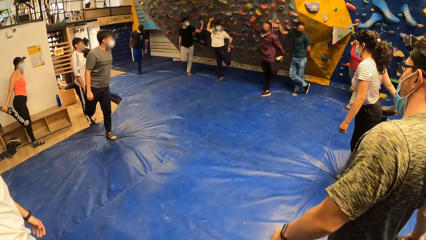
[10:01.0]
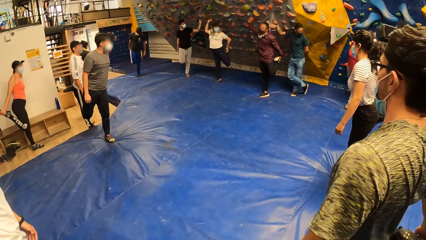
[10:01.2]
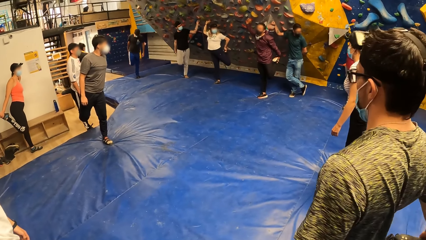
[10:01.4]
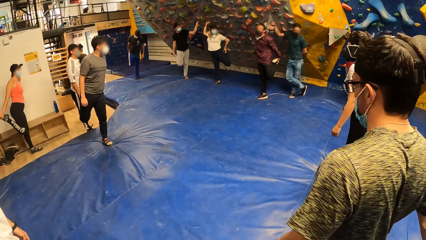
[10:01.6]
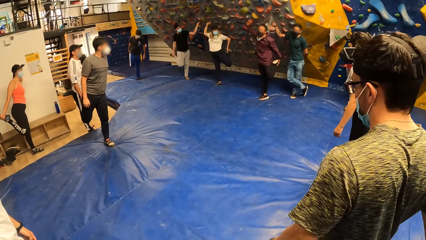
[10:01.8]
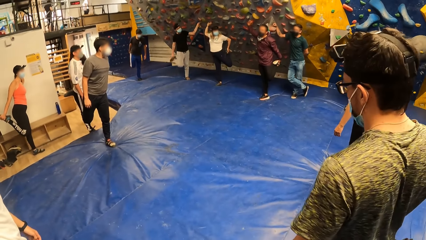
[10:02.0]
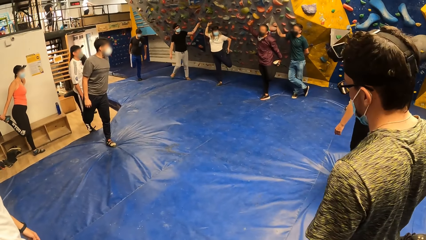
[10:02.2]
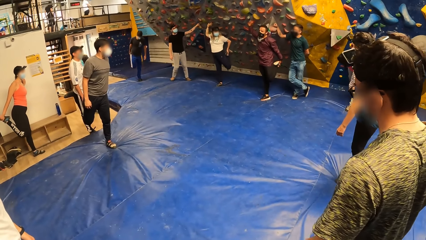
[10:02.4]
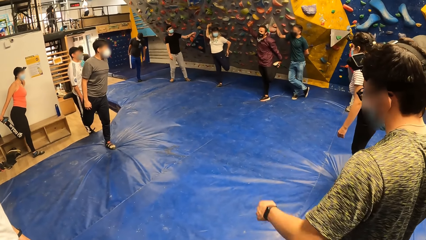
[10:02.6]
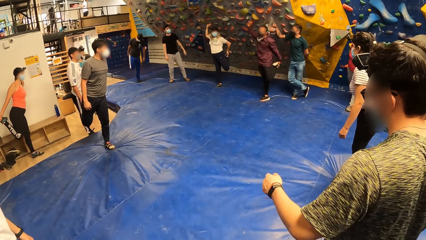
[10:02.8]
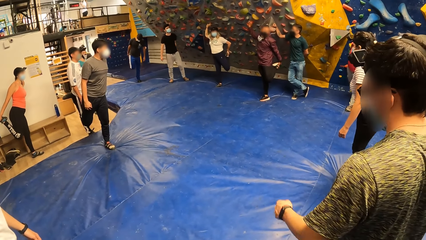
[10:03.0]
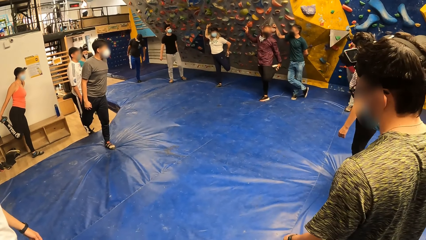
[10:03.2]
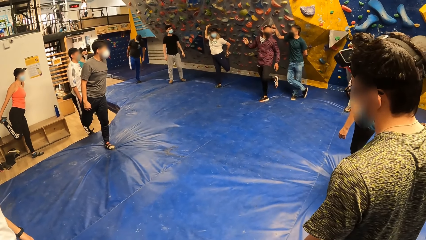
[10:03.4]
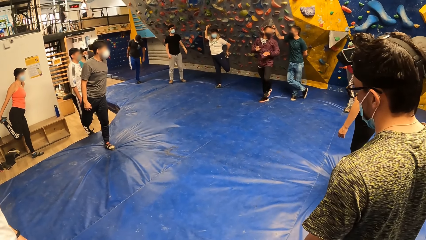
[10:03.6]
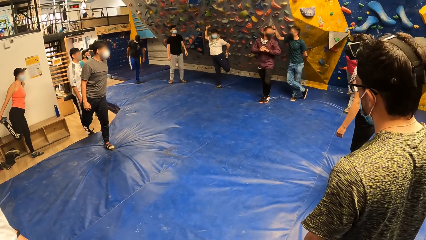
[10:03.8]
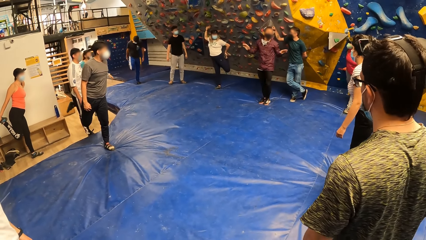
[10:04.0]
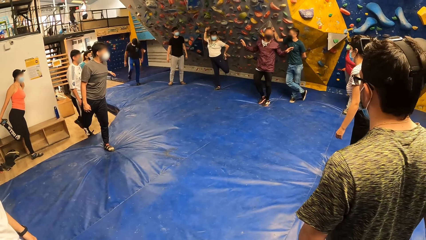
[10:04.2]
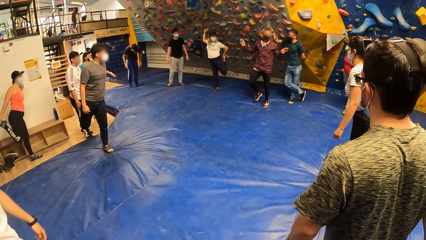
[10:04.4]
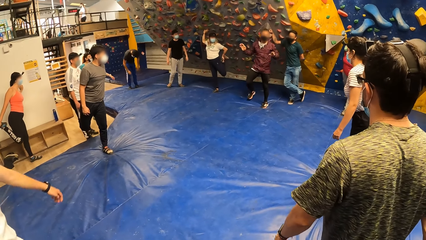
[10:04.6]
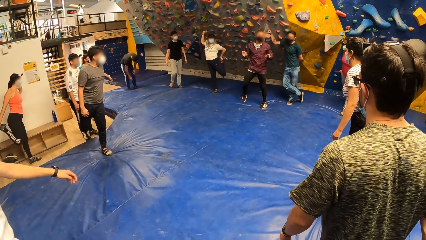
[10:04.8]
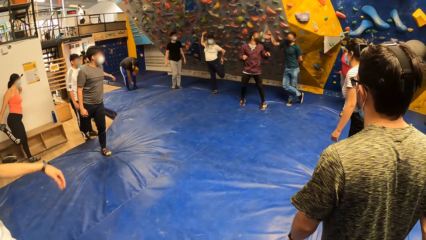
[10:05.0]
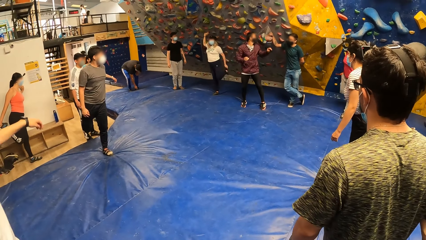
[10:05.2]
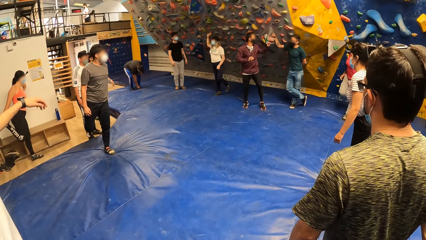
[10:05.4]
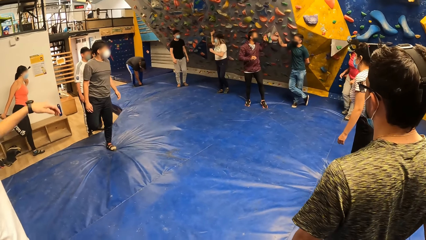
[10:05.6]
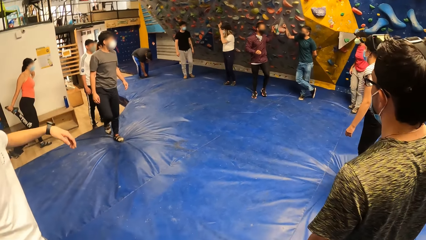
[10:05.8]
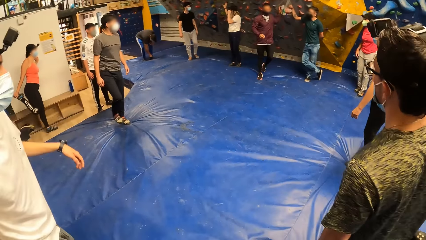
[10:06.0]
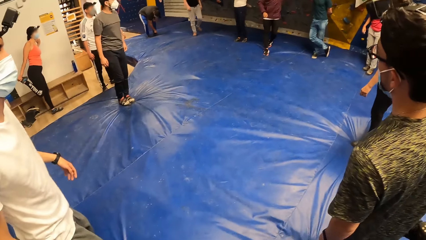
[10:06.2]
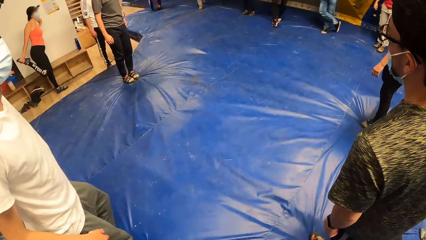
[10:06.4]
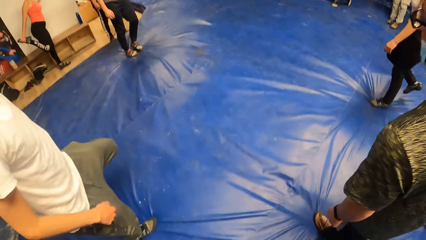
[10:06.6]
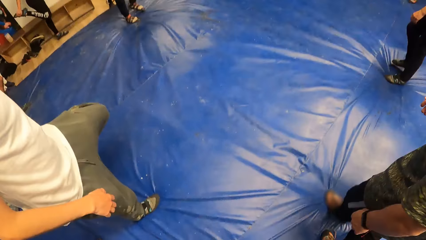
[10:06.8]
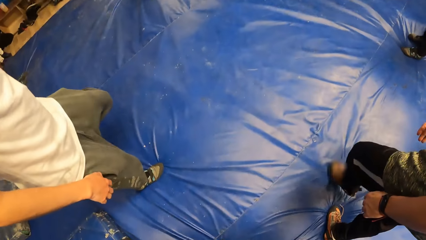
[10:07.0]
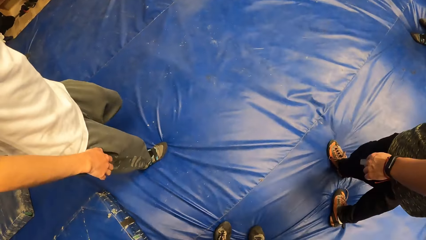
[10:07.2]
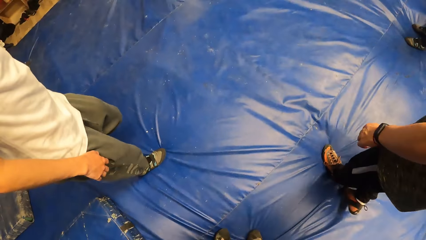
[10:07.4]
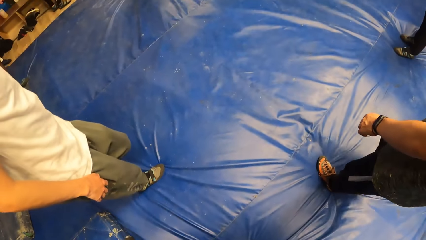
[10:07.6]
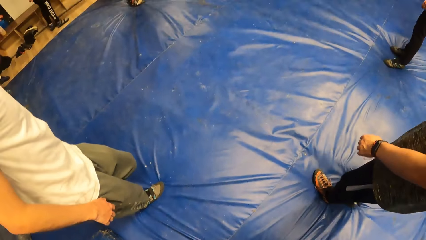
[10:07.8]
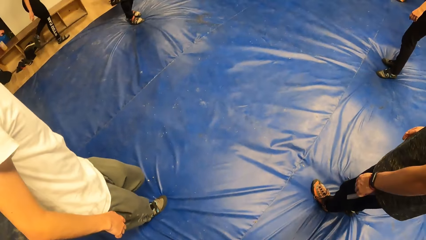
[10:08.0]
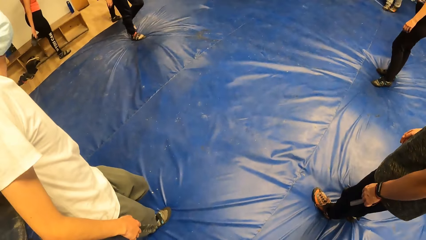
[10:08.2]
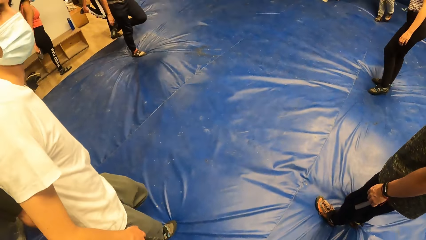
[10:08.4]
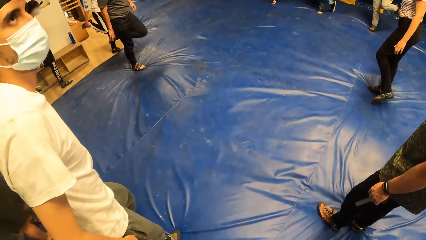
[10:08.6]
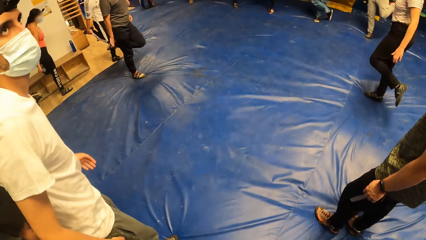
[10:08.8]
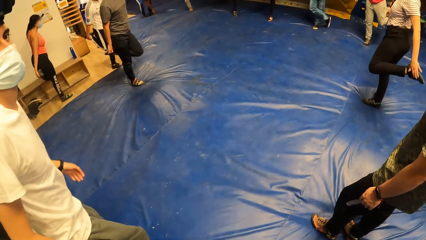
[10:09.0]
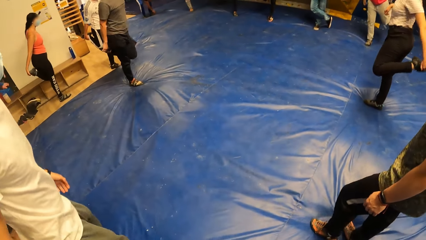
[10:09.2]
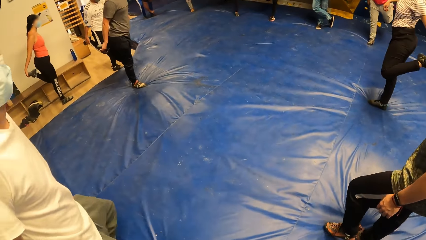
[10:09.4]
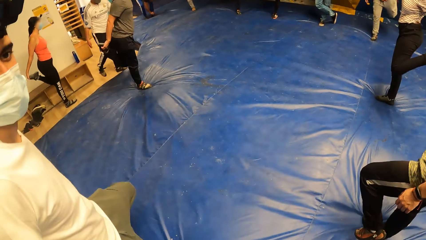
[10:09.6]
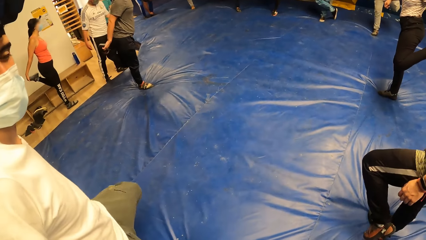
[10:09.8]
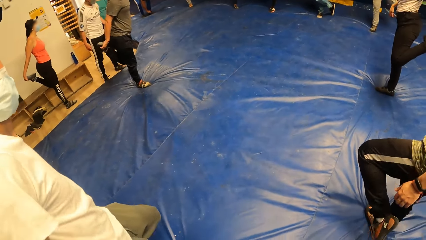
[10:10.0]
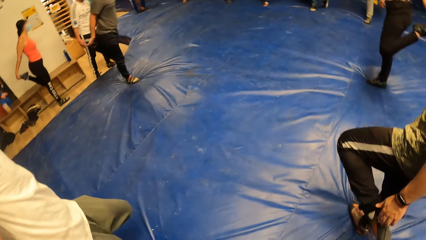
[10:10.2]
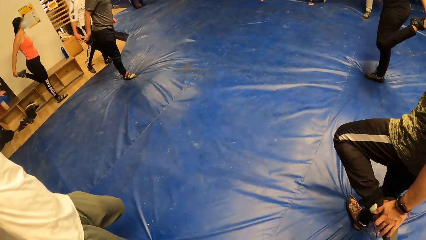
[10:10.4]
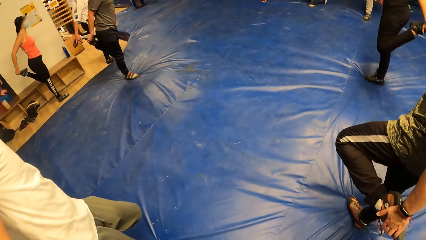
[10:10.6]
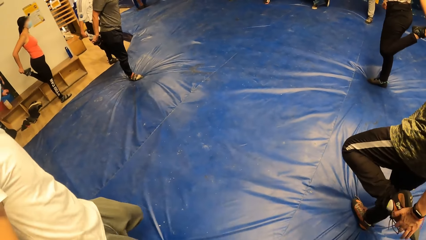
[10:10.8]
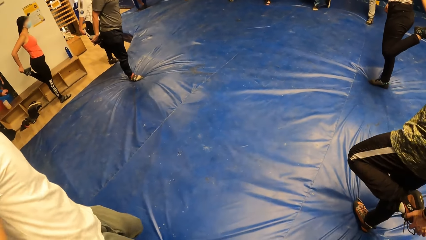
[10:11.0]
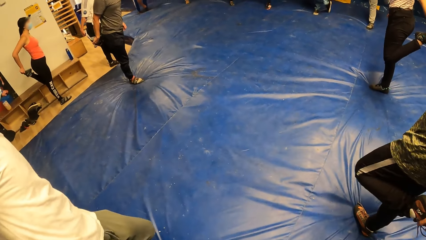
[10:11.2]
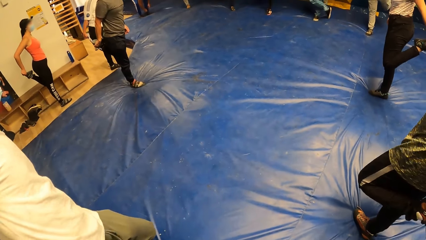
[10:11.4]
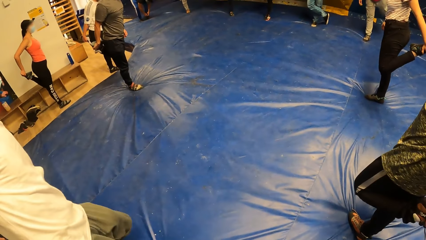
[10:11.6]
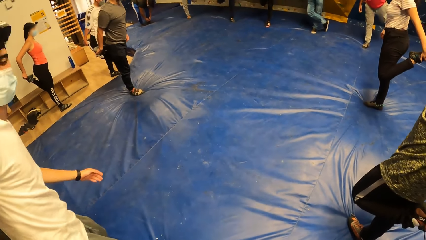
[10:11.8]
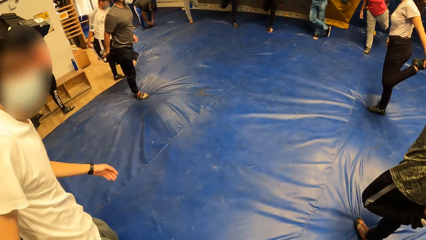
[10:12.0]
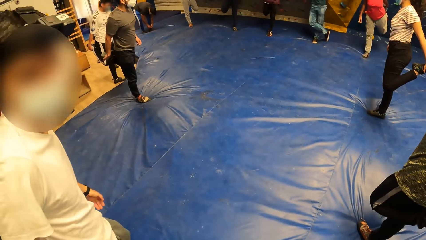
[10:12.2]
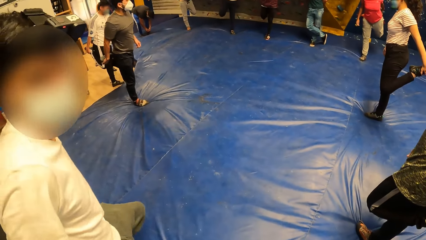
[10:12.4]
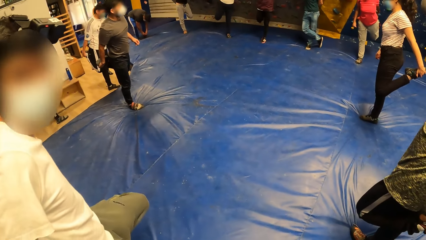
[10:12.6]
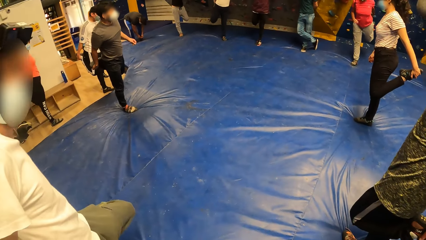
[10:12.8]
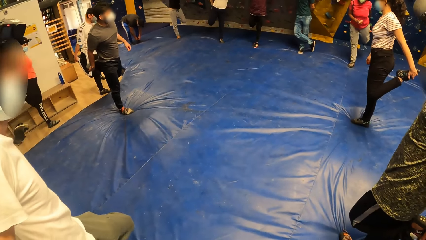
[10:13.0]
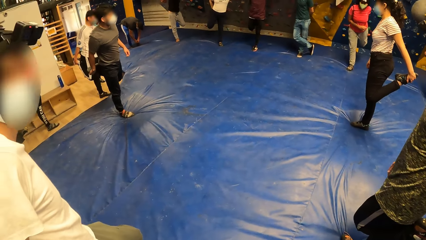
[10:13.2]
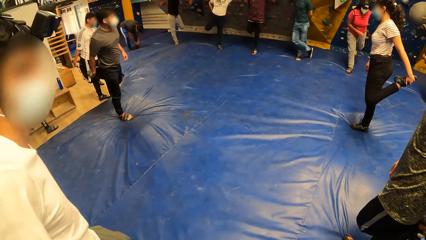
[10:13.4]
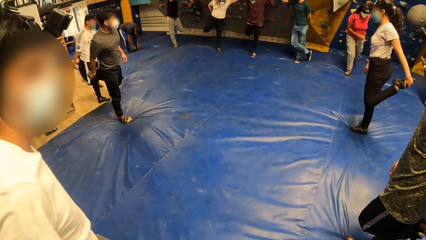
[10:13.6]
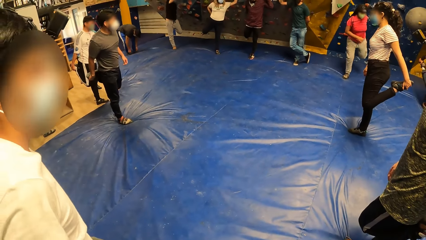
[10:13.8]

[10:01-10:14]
A man removes his right hand from the climb hold on the bouldering wall, removes his left hand from his left foot and drops his left foot on the bouldering mat. The man spreads his hands. The camera wearer drops his left foot on the bouldering mat with the group of people. The man touches a climb hold on the bouldering wall with his left hand and holds one leg with his hand. The camera wearer touches his left foot with the group of people.

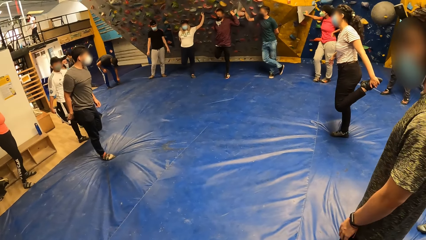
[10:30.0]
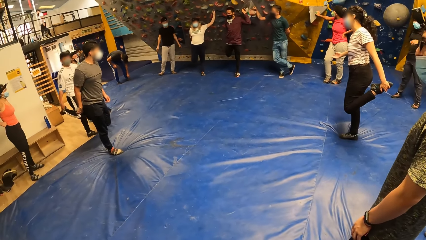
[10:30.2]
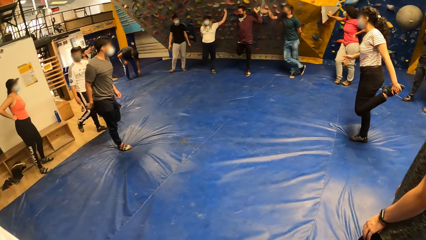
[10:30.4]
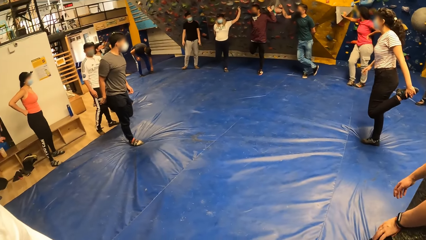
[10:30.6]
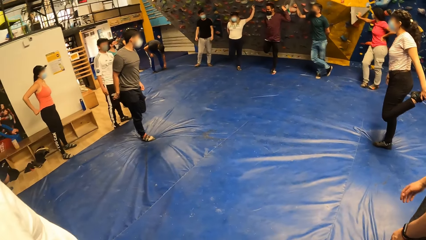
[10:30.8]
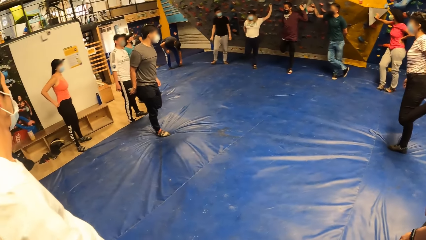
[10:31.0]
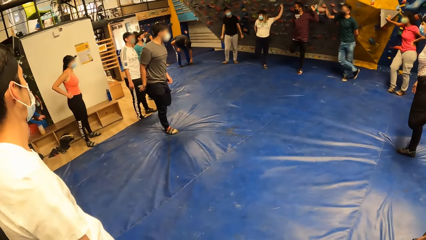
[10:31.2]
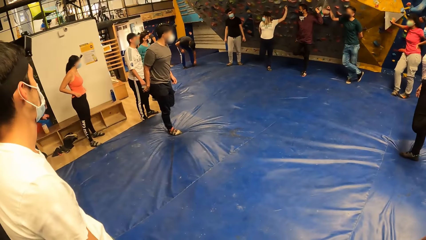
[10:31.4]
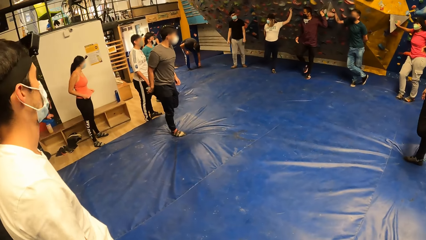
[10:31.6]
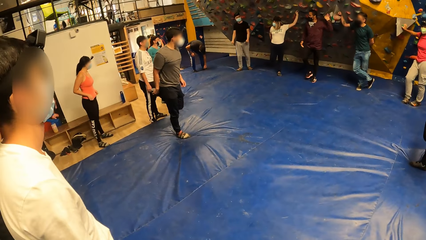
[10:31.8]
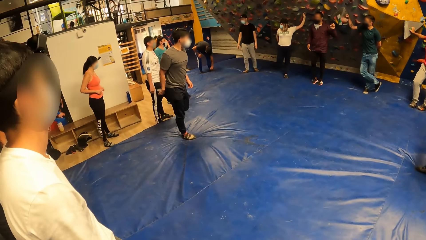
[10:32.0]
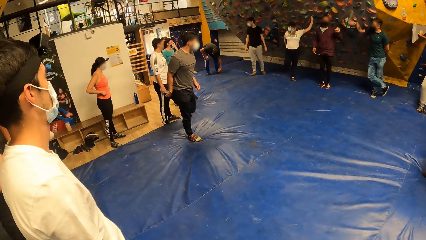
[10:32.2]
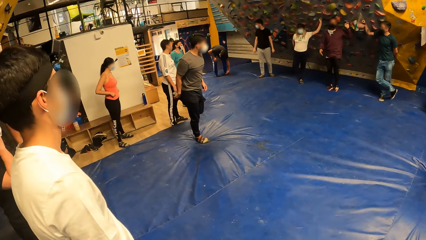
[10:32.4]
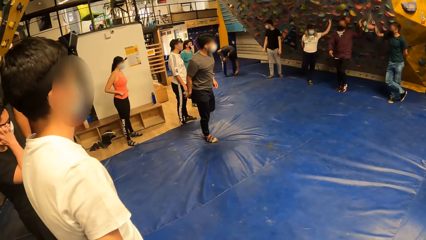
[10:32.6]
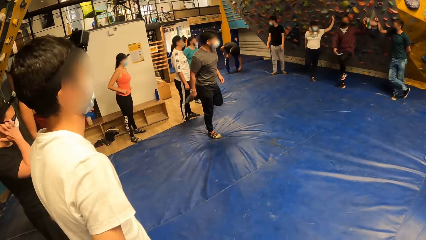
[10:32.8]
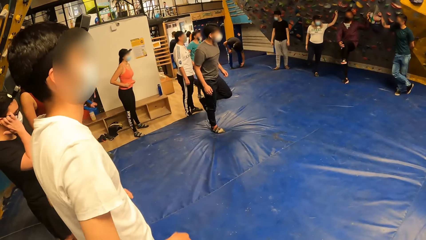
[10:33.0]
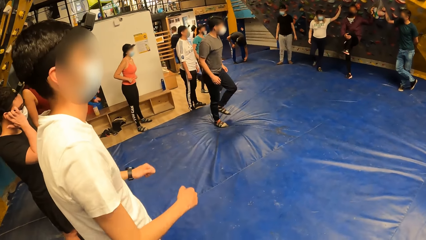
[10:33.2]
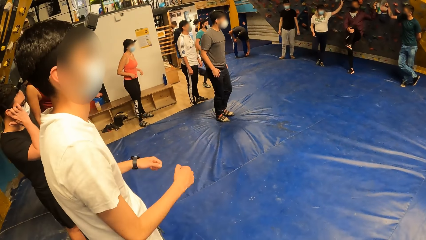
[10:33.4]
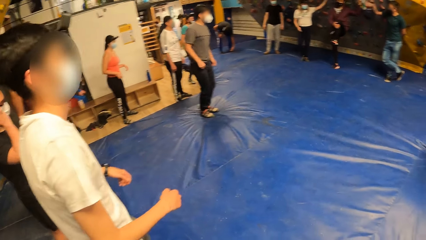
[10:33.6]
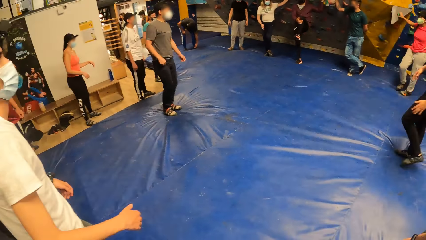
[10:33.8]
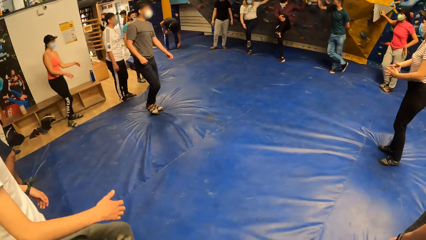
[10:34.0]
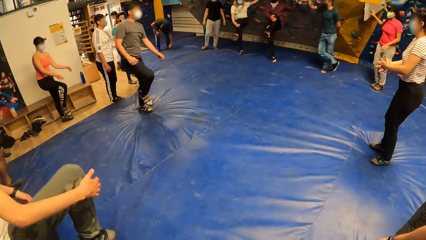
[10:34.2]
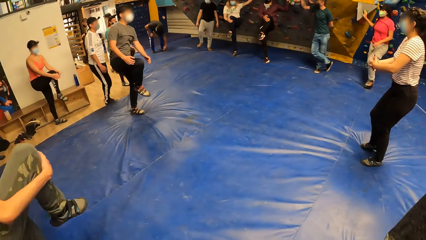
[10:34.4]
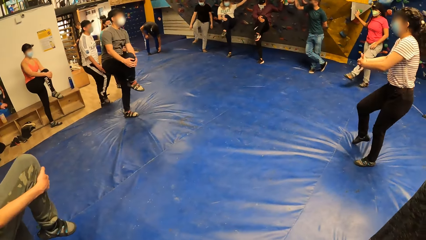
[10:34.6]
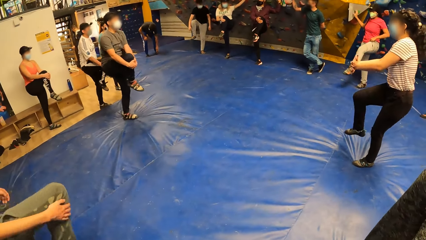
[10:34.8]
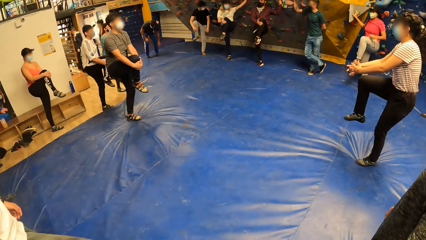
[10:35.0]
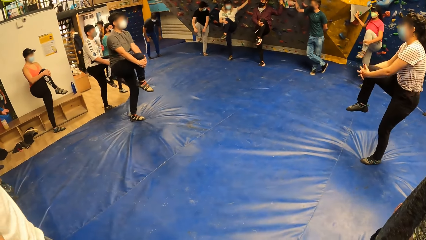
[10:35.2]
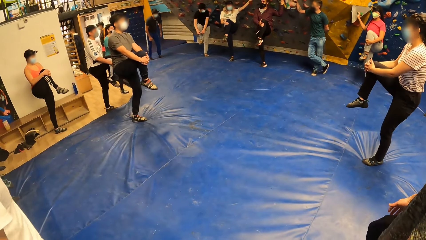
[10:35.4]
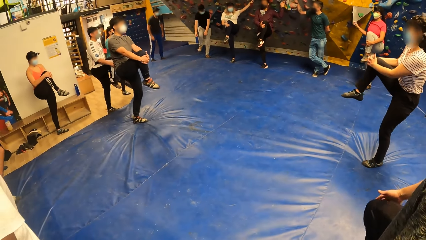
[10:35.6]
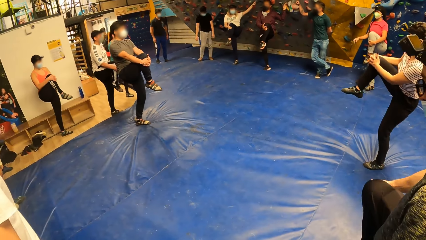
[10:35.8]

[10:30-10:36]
A man removes his left hand from the climb hold on the bouldering wall, drops his right foot on the bouldering mat, raises his left knee and holds his left knee with his right hand. The camera wearer drops his right foot on the bouldering mat with the group of people. He holds his right knee with the group of people.
